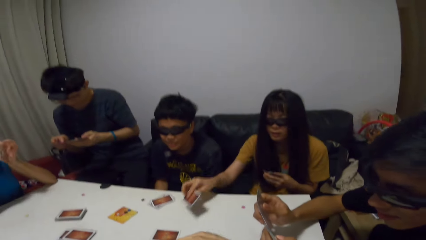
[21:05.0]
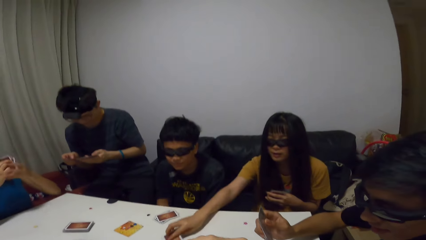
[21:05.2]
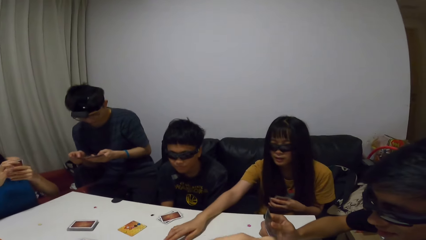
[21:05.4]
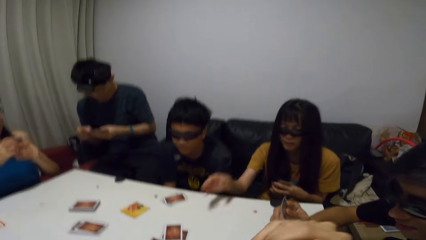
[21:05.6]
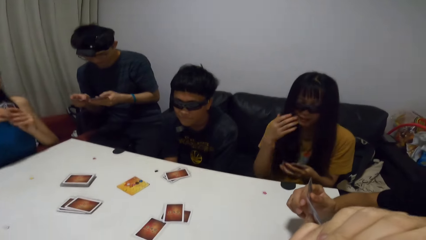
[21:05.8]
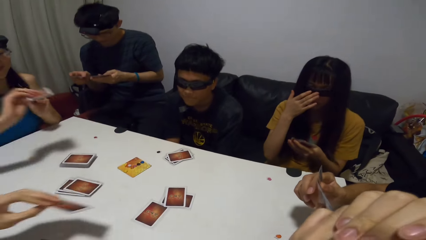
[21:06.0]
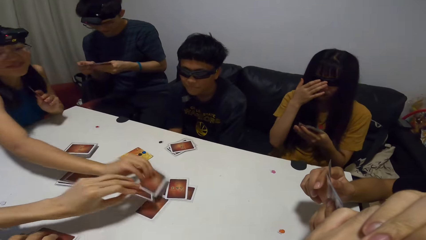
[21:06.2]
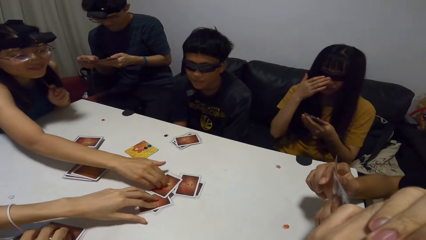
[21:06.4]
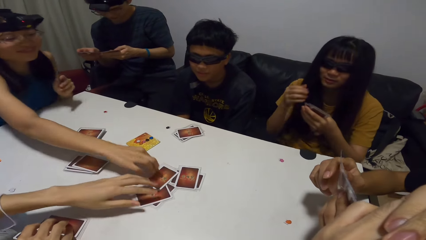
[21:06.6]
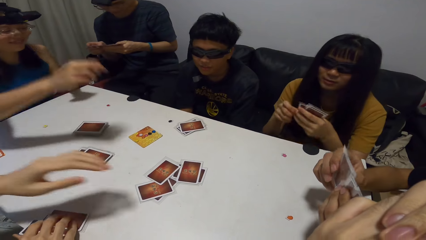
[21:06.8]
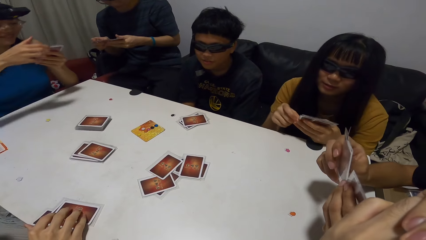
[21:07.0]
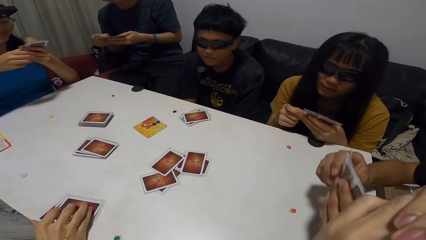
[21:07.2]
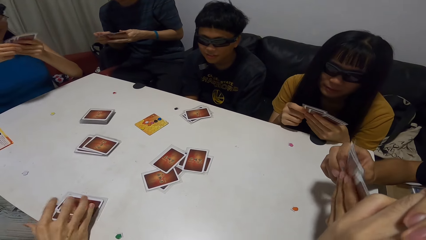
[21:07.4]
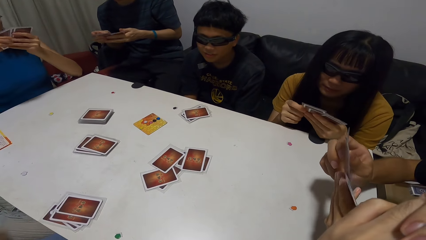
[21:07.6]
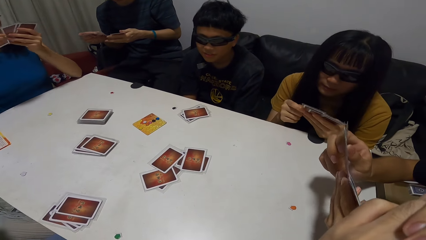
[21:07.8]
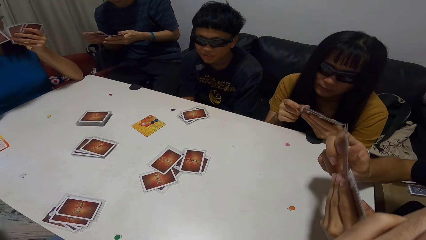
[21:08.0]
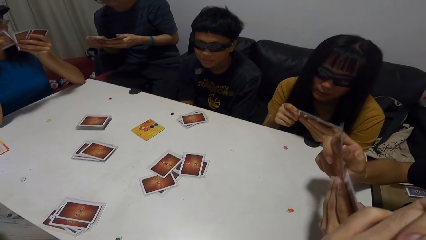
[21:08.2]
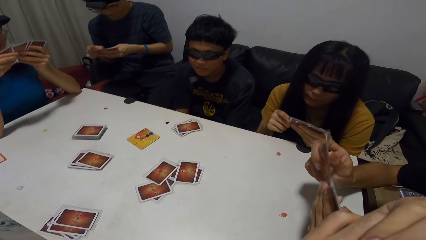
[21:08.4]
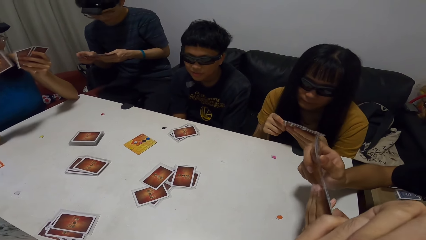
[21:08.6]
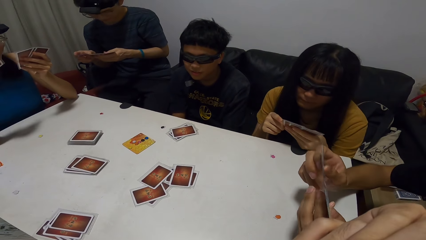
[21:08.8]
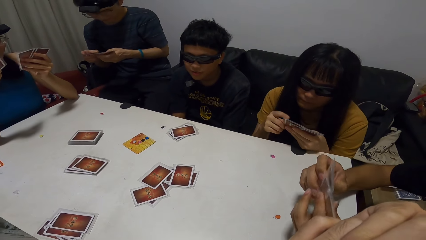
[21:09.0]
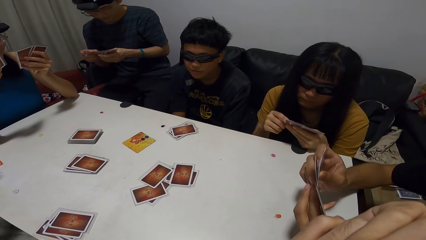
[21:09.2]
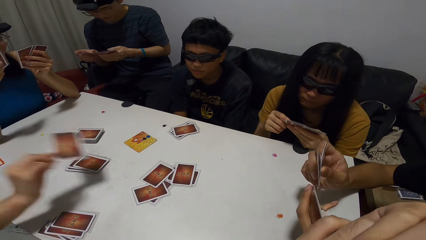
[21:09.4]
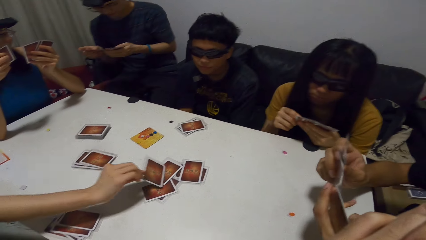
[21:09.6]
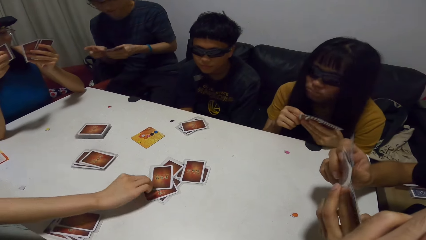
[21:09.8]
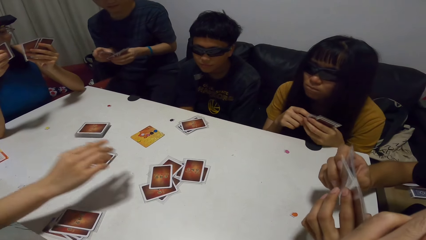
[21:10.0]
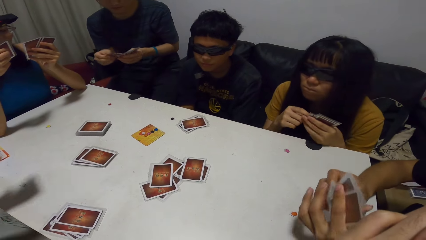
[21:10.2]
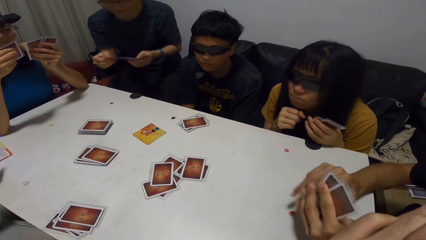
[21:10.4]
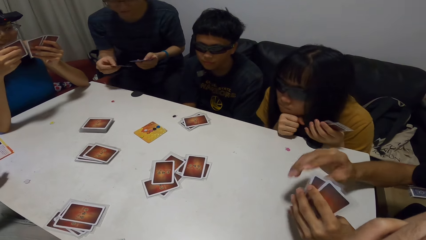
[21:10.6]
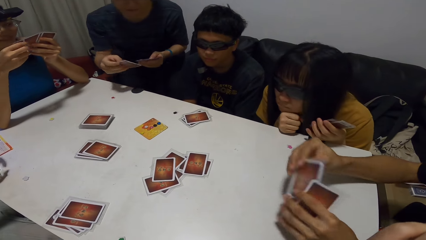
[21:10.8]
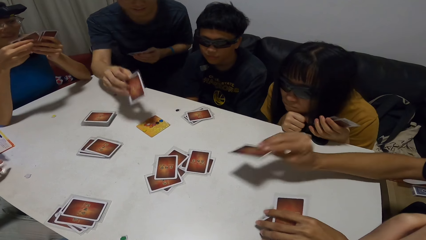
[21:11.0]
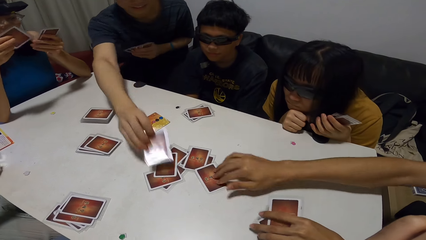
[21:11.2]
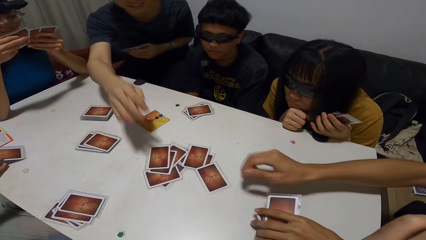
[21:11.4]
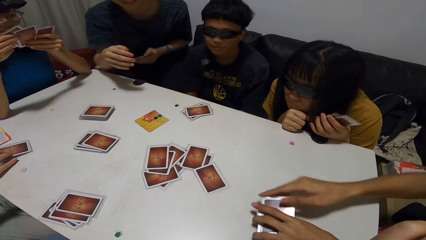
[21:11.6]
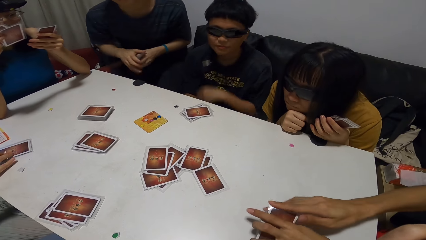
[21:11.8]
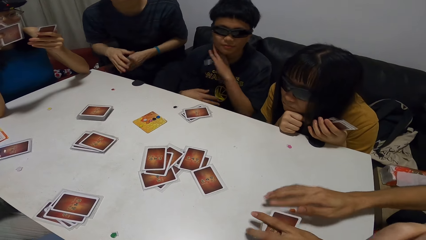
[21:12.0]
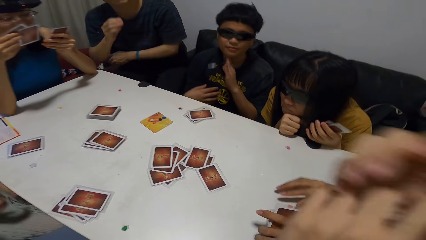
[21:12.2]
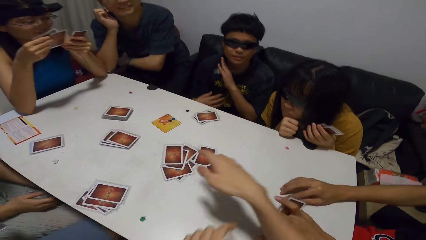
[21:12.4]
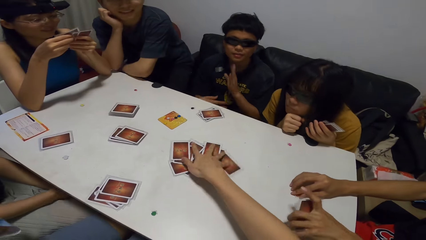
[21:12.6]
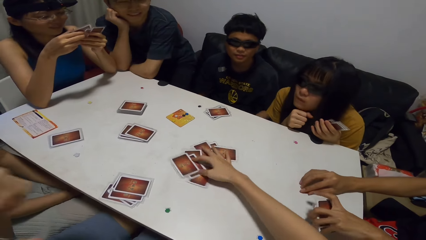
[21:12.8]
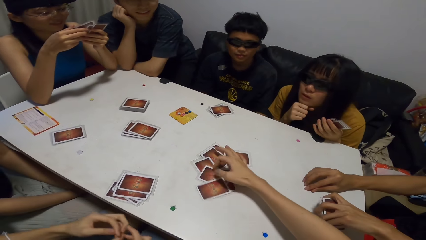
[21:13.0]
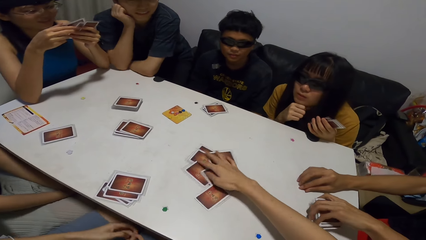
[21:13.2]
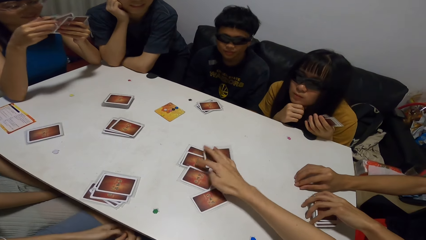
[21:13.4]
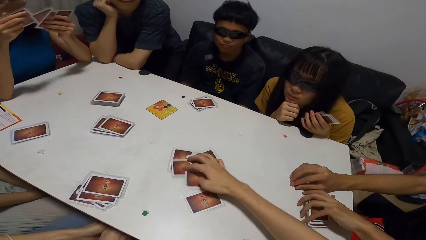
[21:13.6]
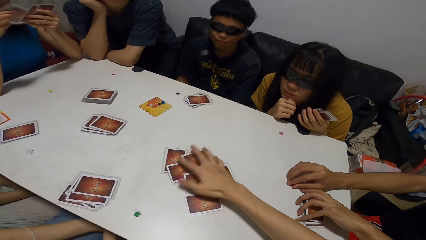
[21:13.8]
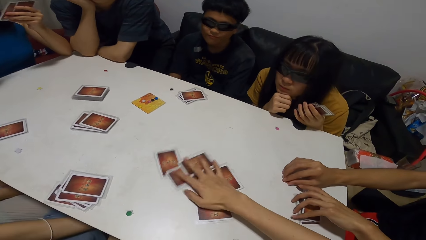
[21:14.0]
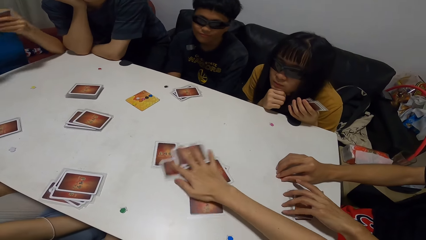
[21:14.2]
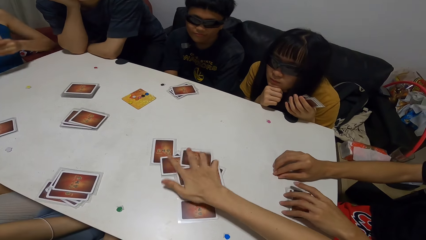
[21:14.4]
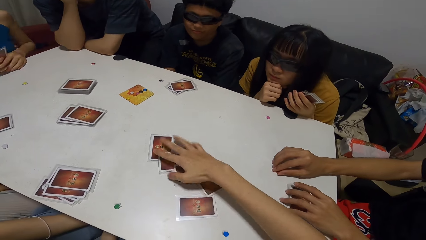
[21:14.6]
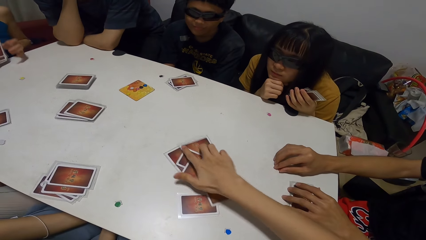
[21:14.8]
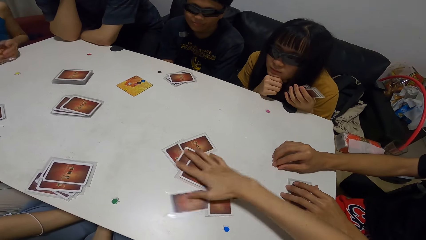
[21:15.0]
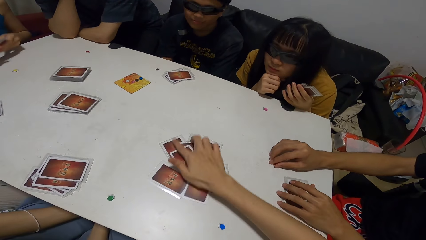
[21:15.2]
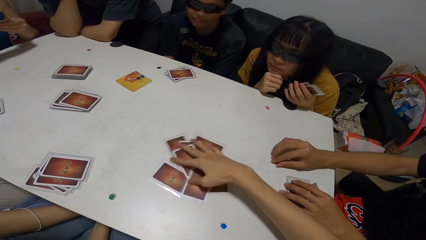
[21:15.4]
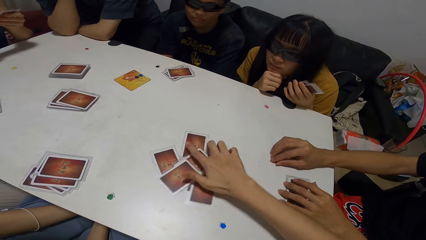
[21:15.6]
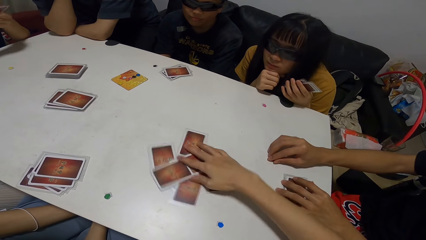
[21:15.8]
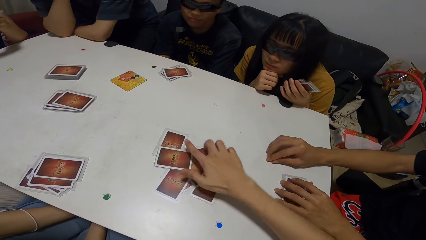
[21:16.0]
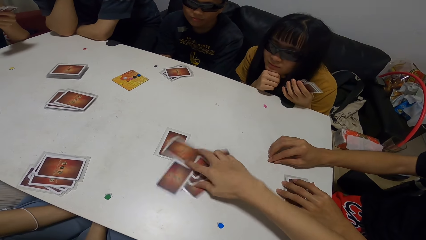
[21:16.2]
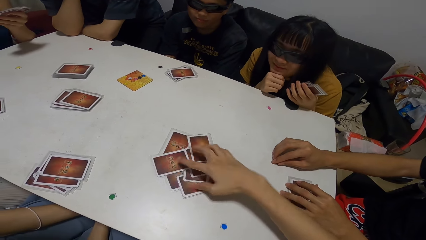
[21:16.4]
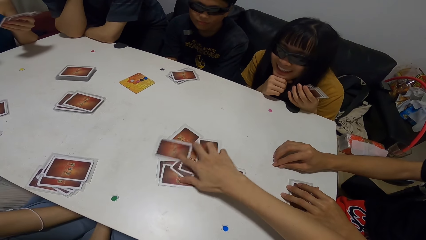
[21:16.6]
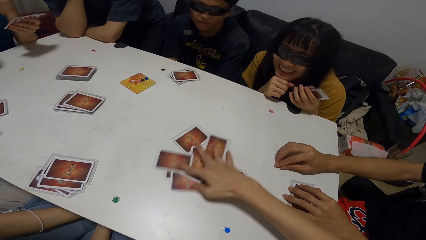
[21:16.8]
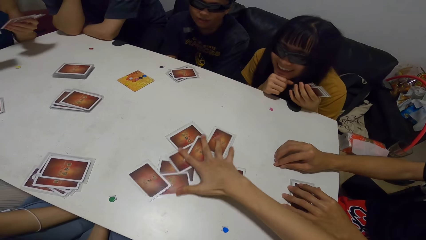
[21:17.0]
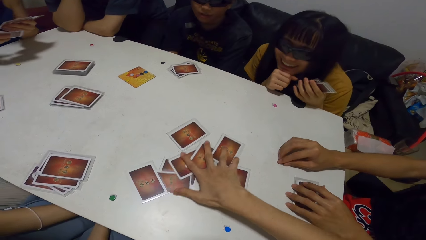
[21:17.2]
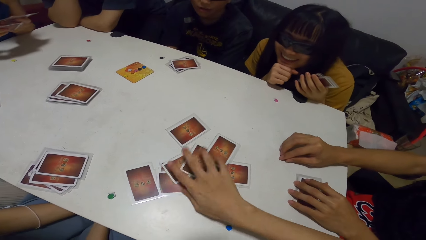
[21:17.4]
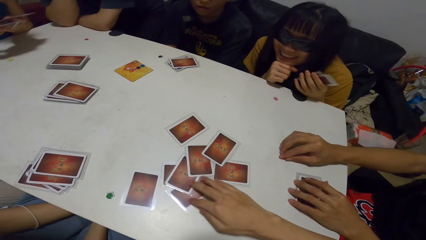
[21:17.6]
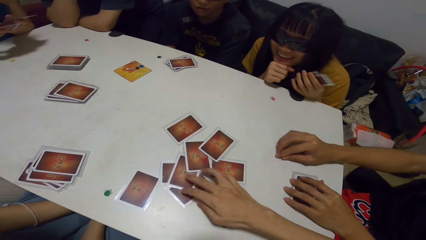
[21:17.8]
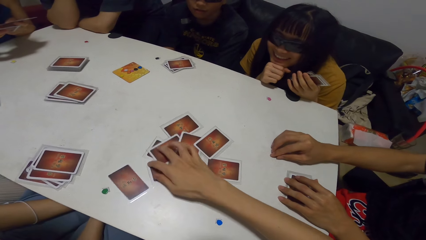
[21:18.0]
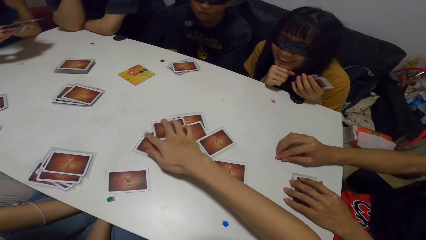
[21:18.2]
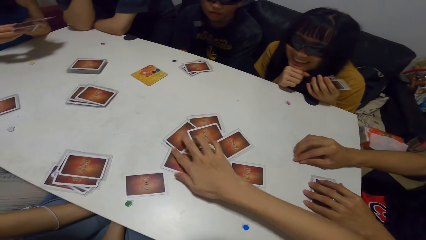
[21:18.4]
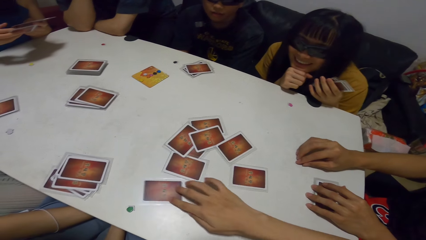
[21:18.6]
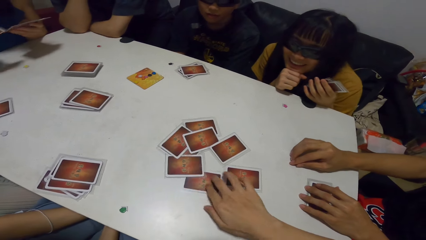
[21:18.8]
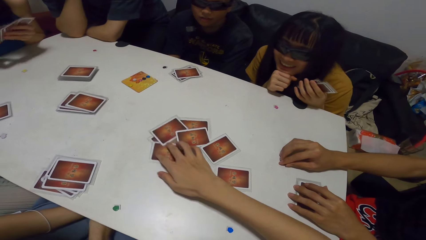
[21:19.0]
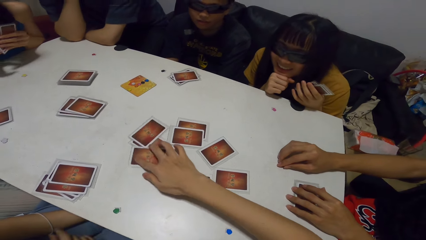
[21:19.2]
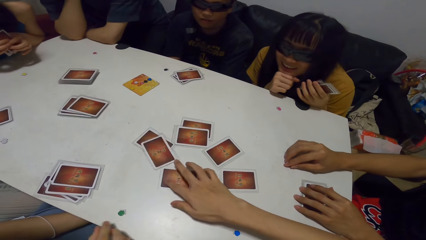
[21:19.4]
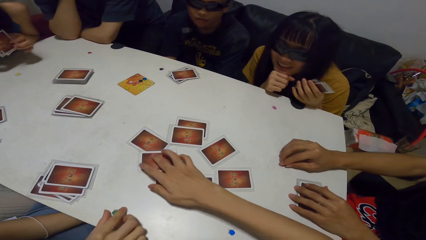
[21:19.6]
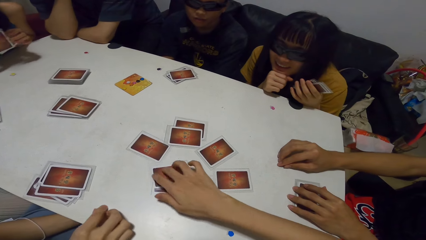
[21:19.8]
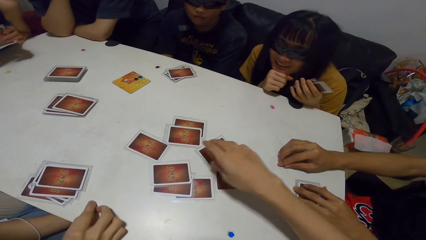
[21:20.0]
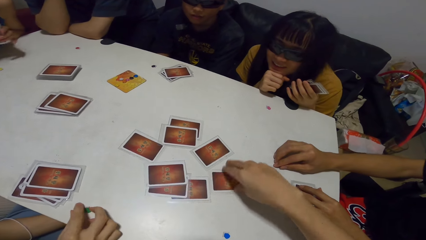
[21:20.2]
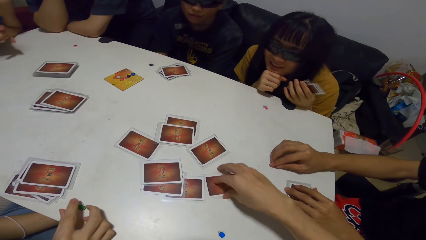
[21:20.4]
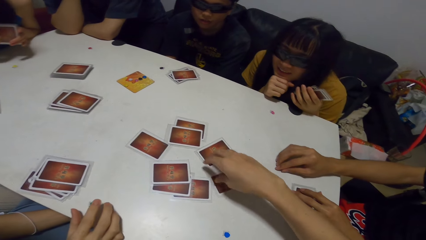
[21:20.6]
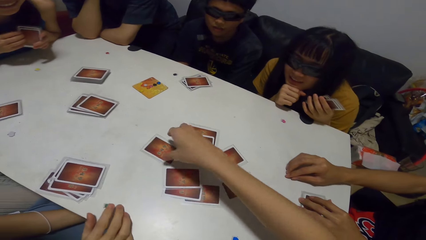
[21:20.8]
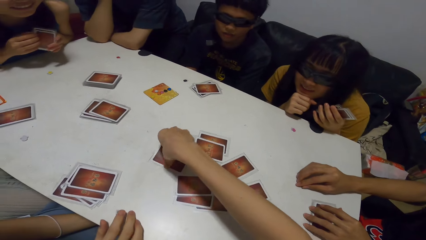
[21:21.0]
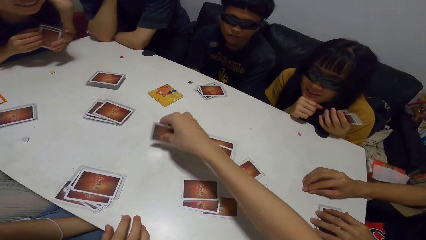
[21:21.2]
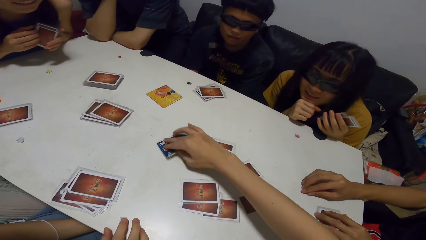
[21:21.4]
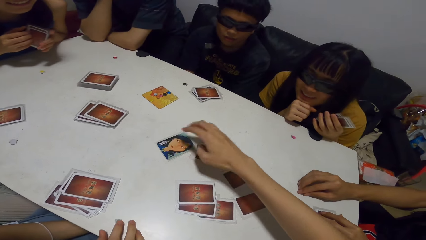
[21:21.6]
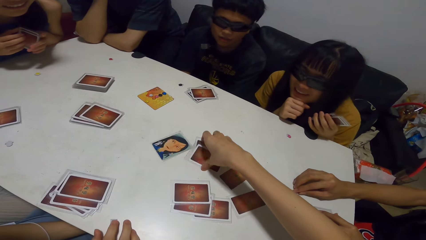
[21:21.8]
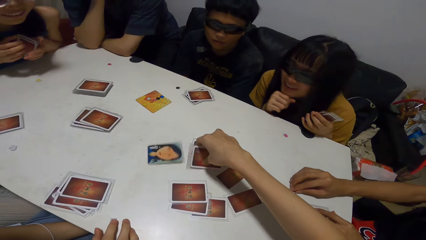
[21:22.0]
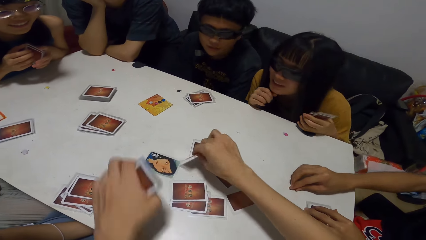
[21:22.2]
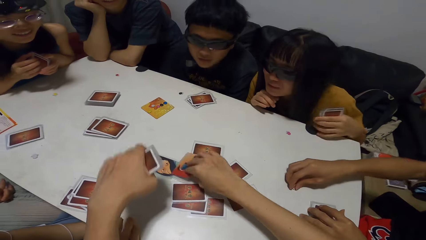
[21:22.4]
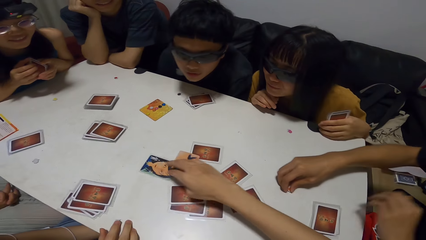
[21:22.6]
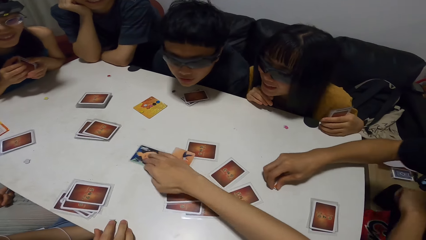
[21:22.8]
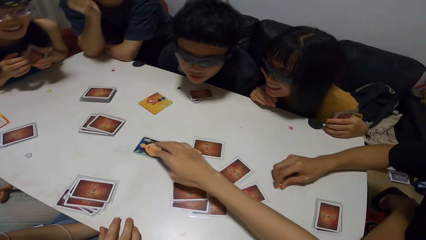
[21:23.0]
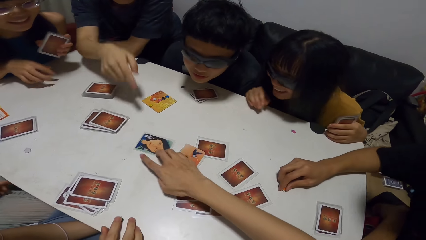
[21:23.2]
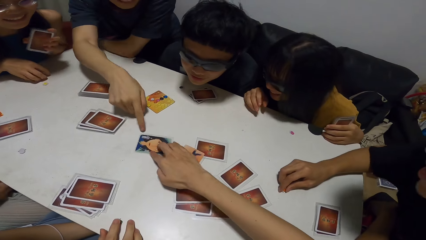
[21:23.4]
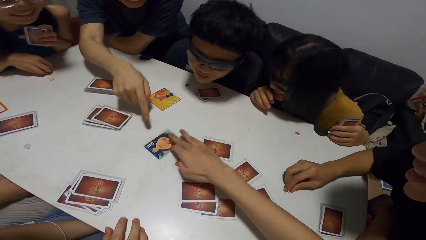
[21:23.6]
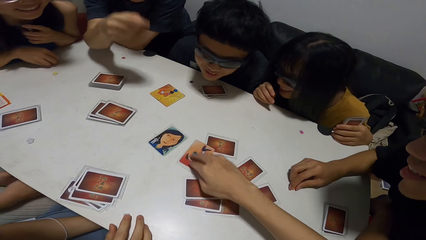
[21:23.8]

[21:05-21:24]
A woman drops a card on the table with her right hand. A man drops a card on the table with his left hand. Another woman drops a card on the table with her right hand. Another man drops a card on the table with his right hand. Another man drops a card on the table with his right hand. Another man drops a card on the table with his right hand. The second man drops another card on another part of the table with his right hand. The camera wearer shuffles the card on the table with his right hand. The first man adjusts a green jigsaw on the table with his right hand. The camera wearer opens up the cards on the table with his right hand. He hovers his left hand over the cards. The fourth man touches one of the cards with his right hand.
